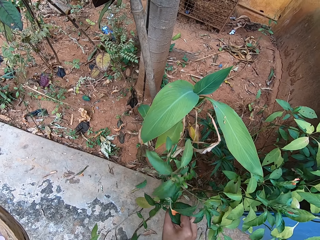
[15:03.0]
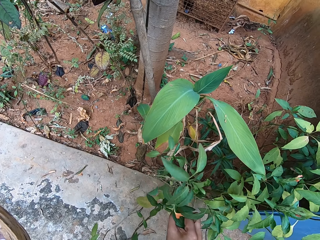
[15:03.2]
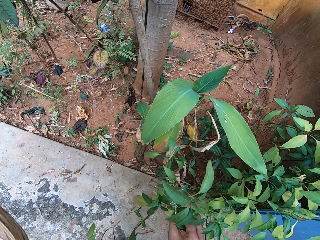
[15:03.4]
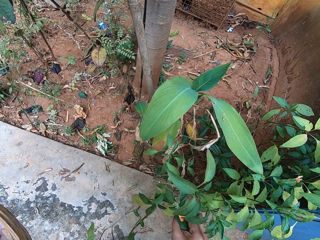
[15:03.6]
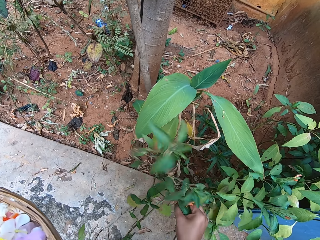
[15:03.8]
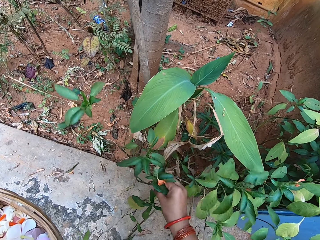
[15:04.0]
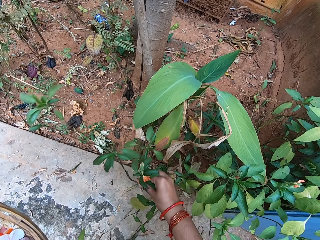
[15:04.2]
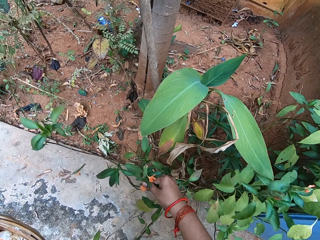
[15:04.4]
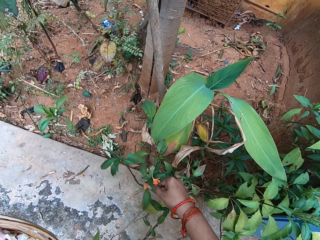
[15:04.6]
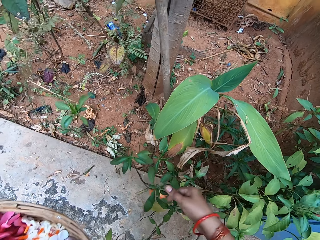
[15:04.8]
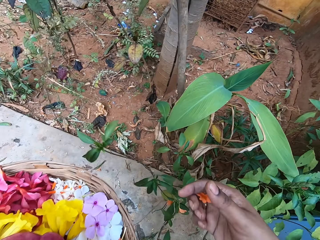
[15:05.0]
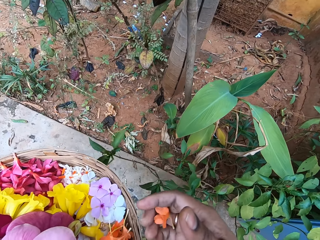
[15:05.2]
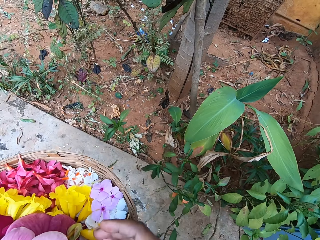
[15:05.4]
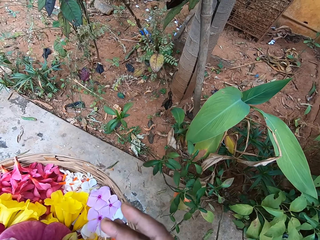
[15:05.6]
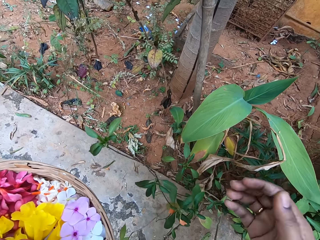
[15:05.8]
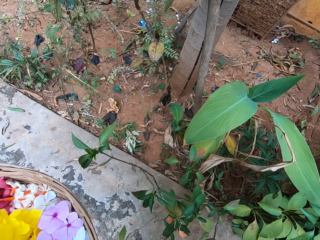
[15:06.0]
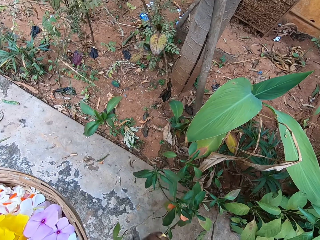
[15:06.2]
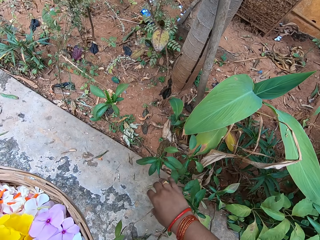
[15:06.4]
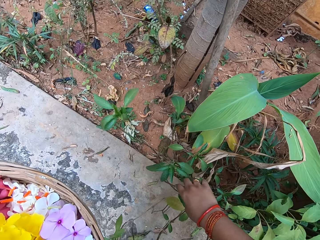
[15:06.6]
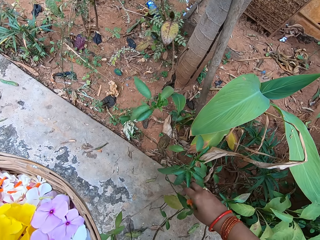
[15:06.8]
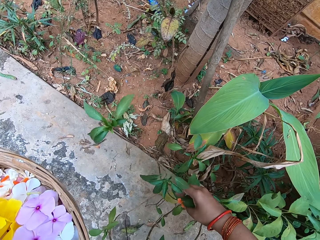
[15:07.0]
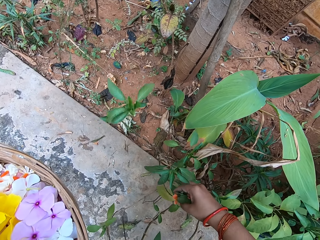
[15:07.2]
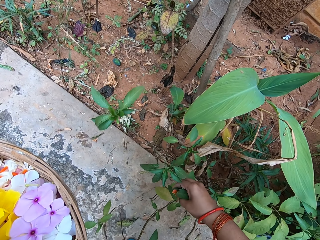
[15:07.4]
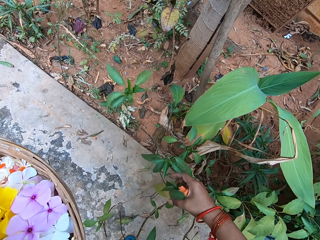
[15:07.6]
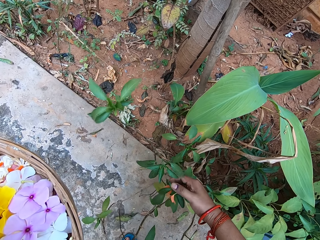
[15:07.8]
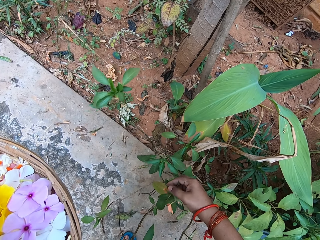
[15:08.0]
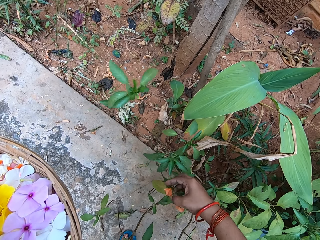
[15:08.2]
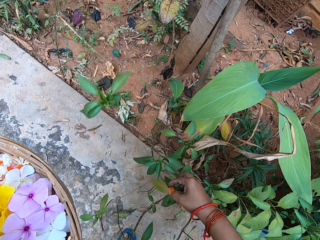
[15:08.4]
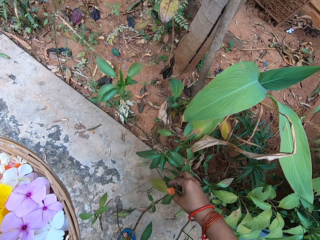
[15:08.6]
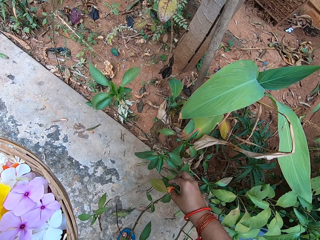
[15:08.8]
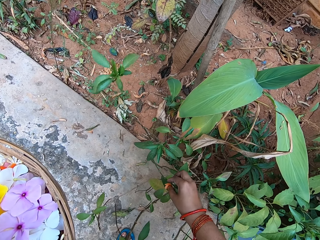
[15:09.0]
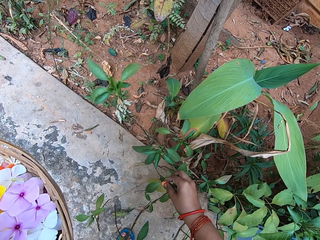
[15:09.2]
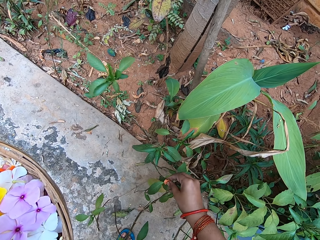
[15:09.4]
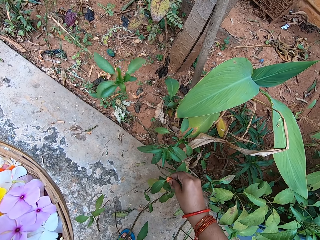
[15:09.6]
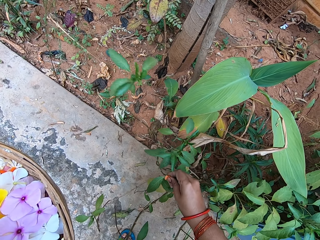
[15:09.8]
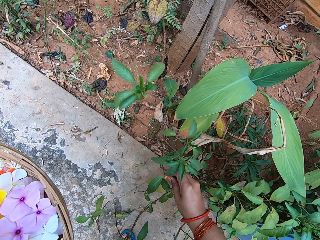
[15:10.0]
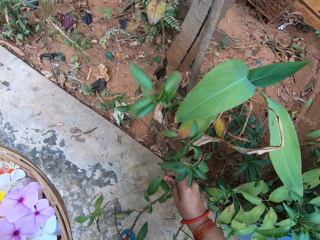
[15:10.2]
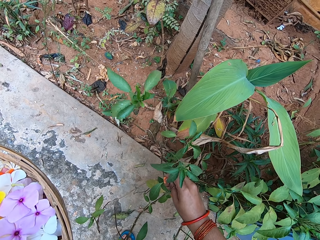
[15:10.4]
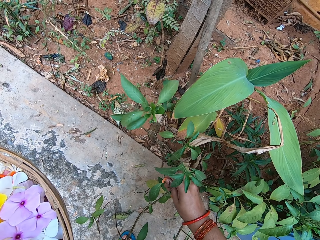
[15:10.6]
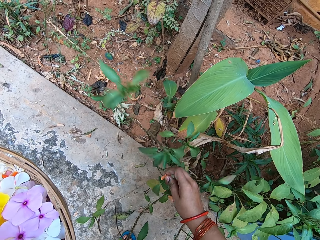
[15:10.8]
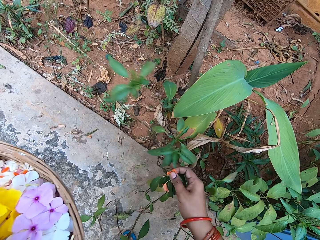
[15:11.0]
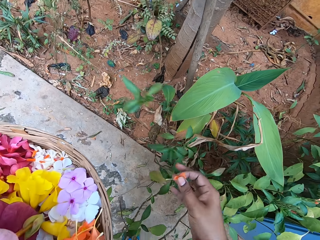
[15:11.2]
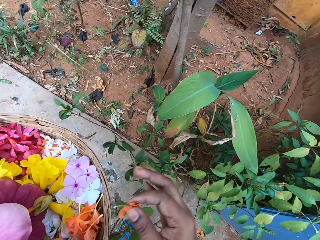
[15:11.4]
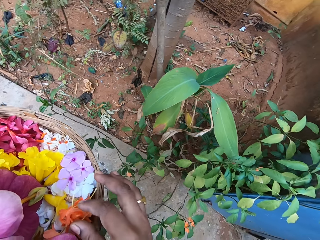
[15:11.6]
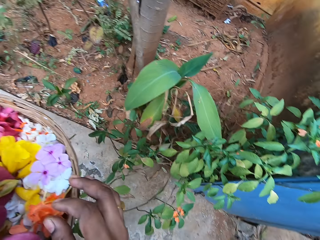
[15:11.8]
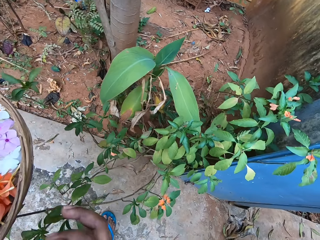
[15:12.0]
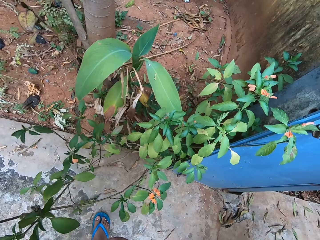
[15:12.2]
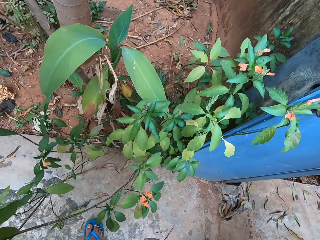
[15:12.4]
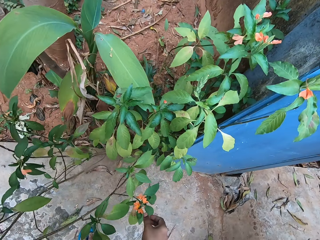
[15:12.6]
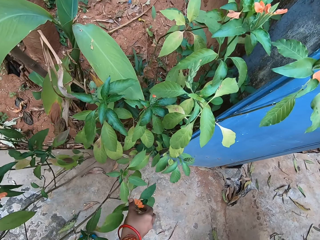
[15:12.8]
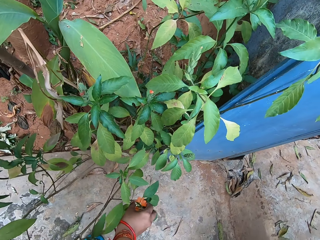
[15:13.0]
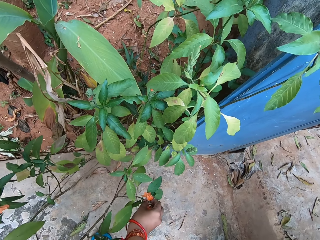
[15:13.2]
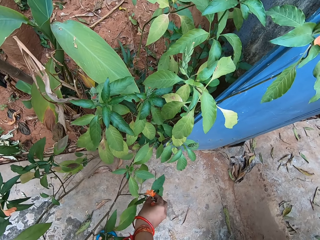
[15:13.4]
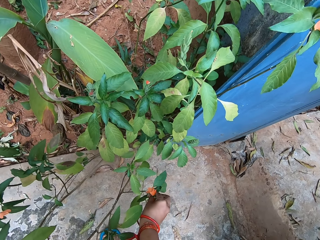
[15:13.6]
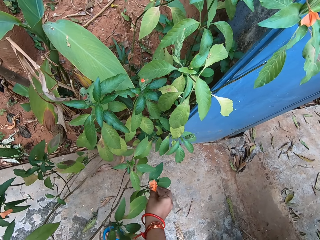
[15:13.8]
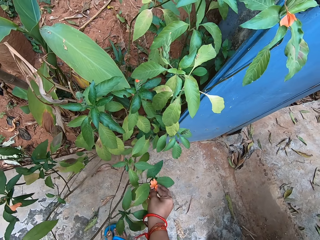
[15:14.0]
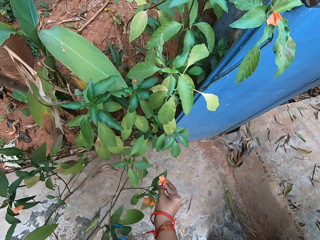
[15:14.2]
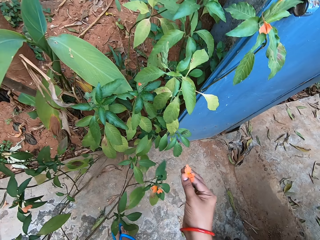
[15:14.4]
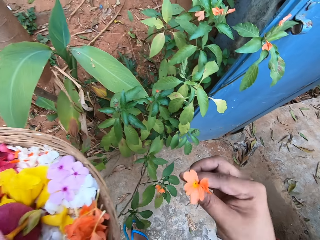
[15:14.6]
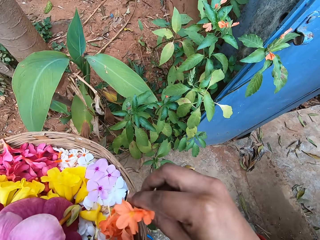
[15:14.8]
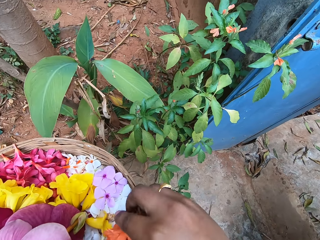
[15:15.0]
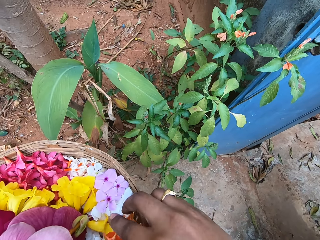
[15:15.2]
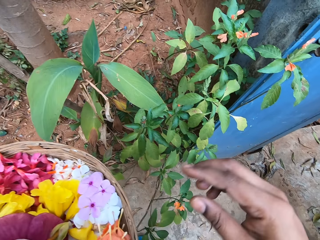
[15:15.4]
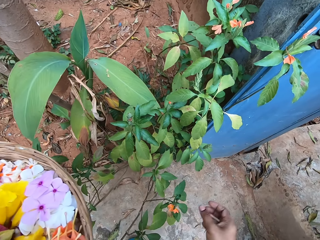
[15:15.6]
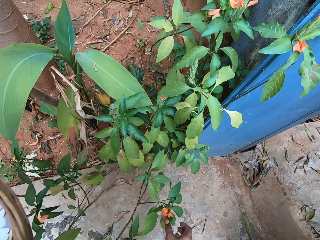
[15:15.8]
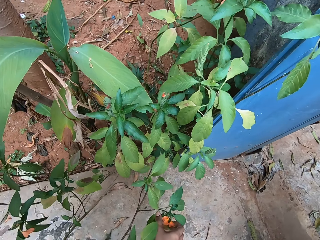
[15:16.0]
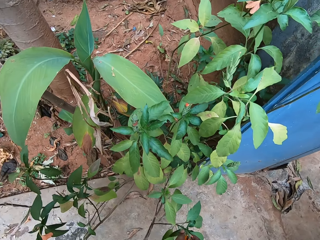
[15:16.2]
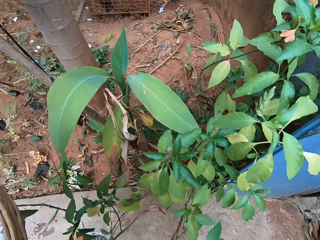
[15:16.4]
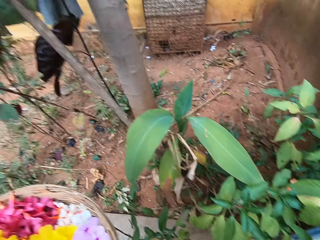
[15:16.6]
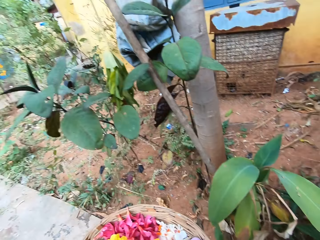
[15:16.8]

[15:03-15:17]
The camera wearer puts the flowers in the basket. They pluck a flower with the right hand. They put the flowers in the basket. They pluck a flower with the right hand. They put the flowers in the basket.

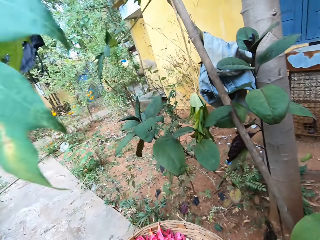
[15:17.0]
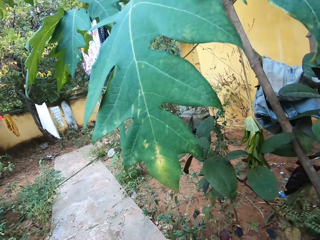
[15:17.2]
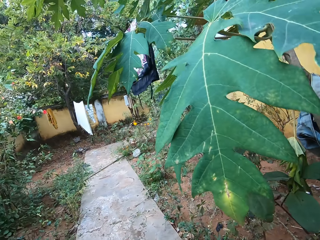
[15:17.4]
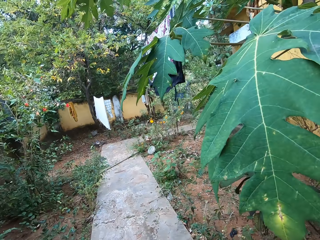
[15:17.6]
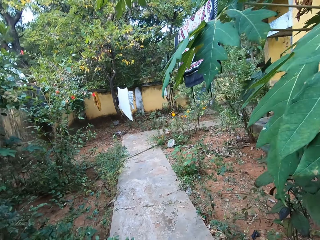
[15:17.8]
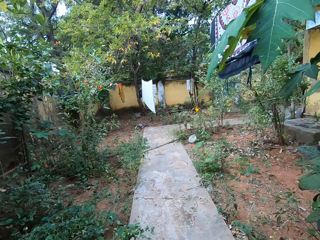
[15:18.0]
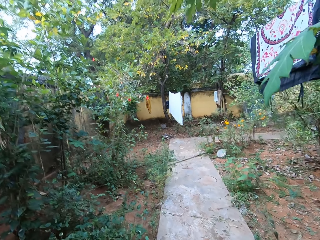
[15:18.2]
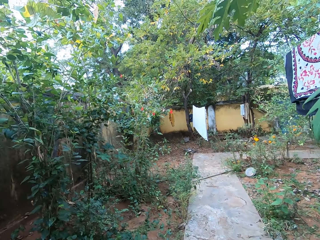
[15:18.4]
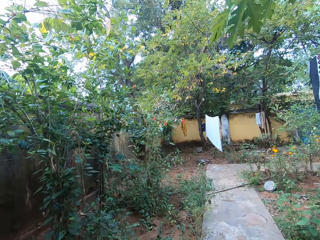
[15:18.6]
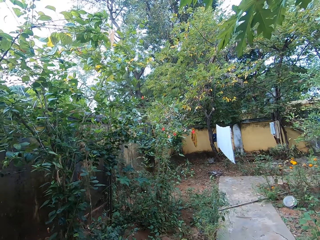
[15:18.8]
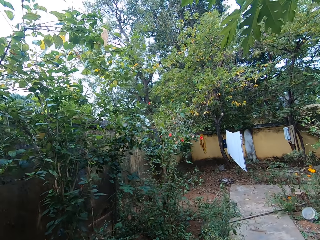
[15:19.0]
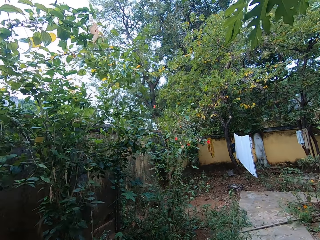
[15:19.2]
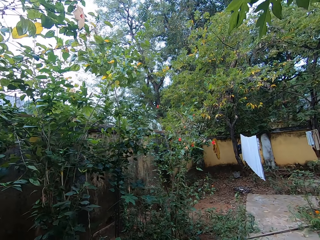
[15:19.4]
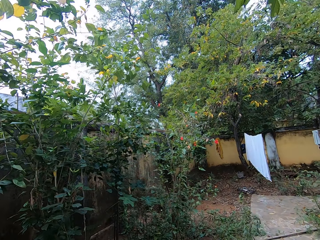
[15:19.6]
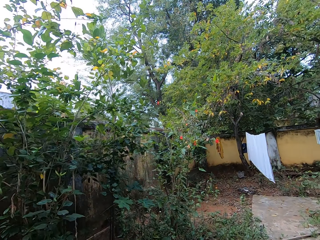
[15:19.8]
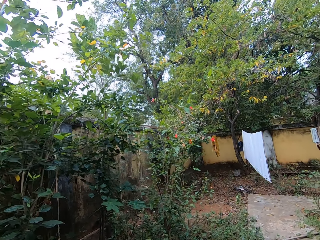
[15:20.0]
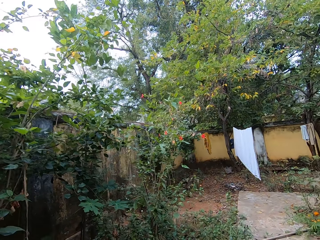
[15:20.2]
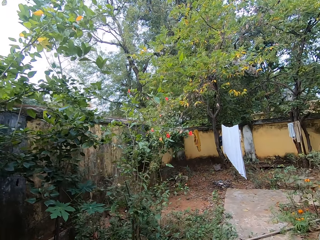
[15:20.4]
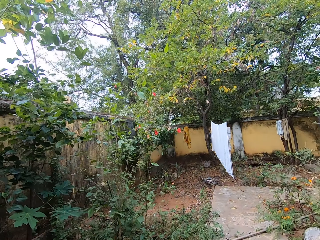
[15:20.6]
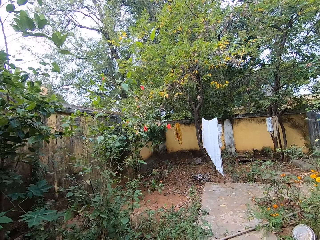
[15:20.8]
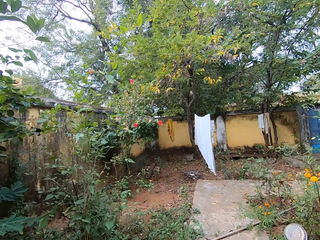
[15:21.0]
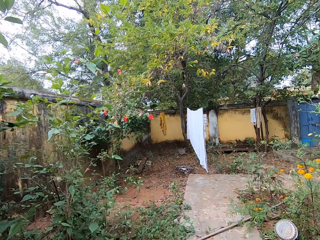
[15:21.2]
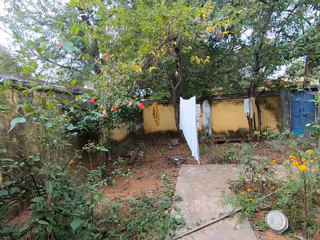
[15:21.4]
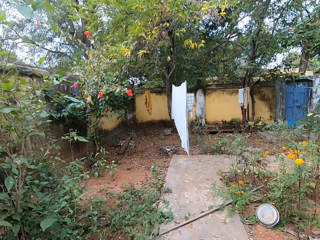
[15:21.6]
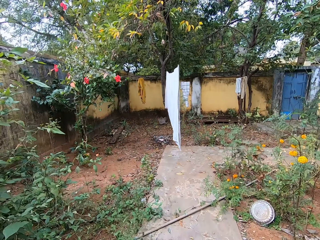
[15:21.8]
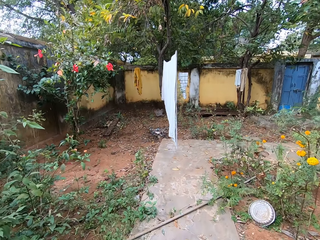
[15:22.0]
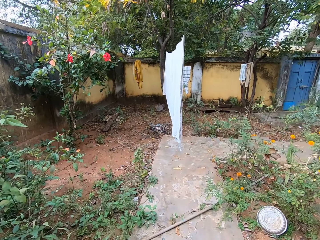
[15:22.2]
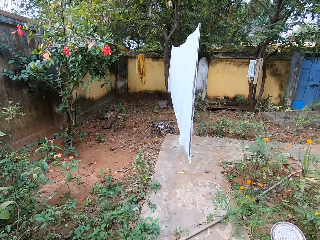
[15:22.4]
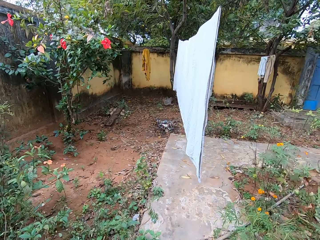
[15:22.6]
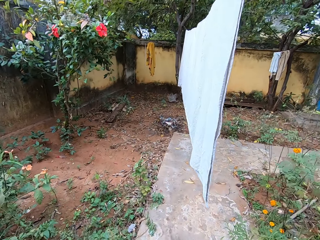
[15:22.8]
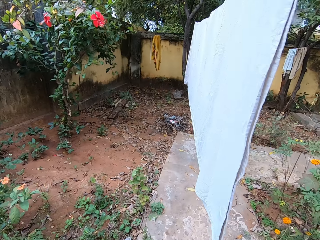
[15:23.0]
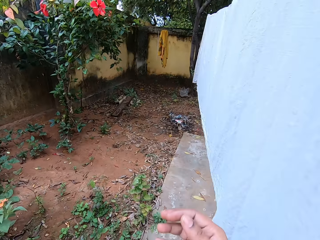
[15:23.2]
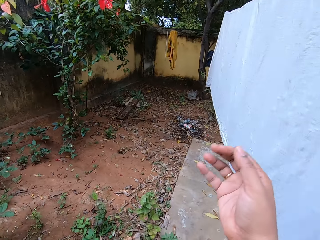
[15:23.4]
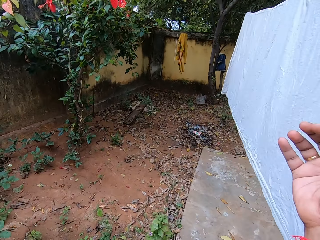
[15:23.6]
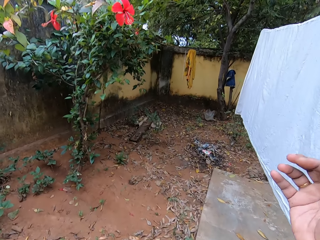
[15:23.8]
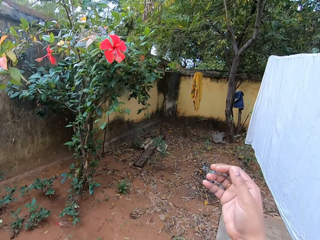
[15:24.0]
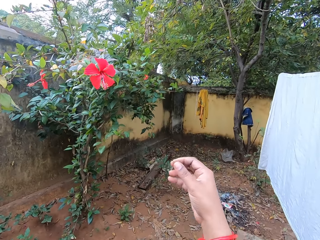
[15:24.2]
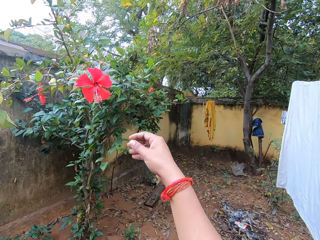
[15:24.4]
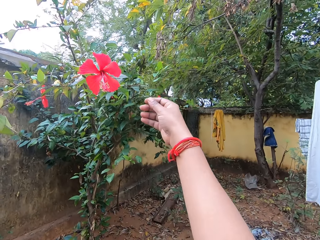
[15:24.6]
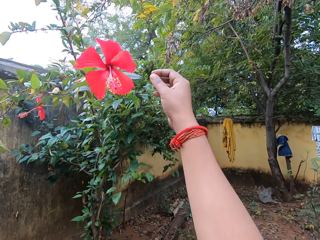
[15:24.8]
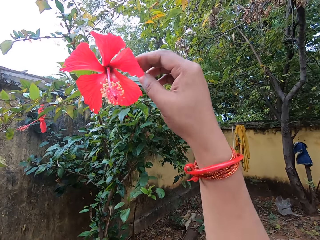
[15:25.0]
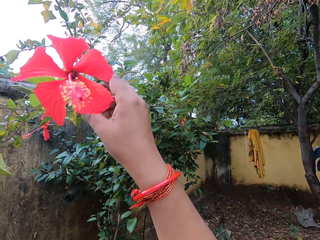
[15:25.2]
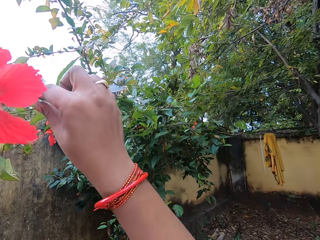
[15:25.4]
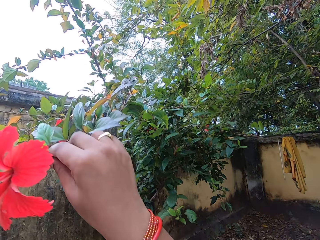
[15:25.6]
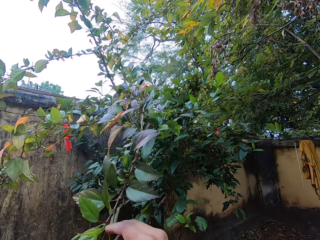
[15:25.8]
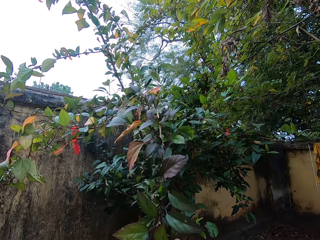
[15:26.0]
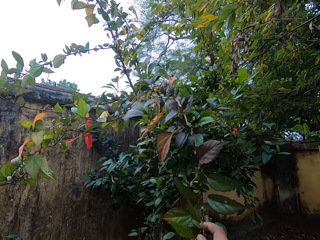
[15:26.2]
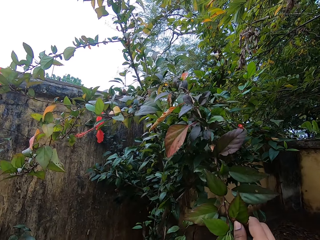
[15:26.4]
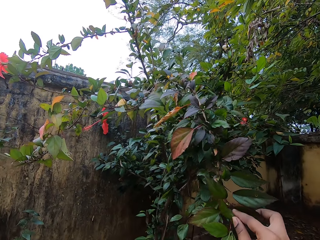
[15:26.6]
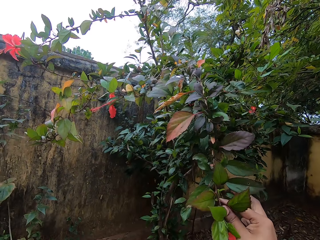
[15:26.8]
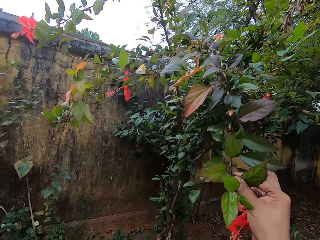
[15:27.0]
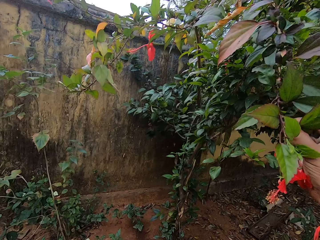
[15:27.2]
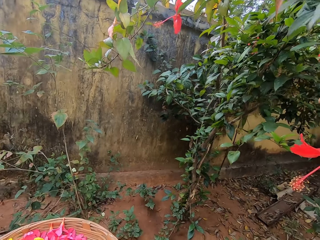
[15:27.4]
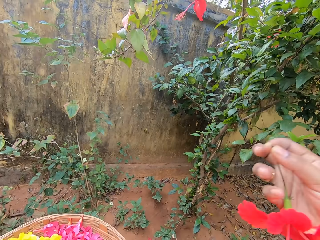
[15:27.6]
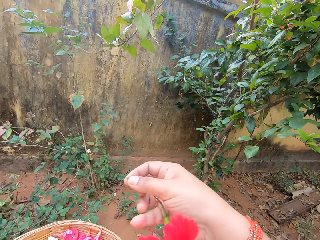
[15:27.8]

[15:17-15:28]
The camera wearer moves around. They look around a compound. They pluck a flower with the right hand.
